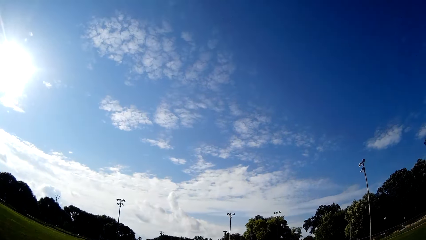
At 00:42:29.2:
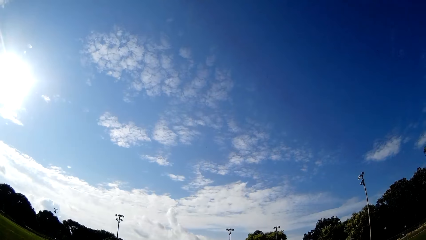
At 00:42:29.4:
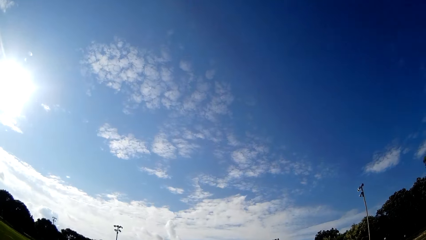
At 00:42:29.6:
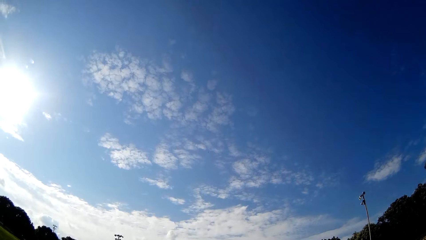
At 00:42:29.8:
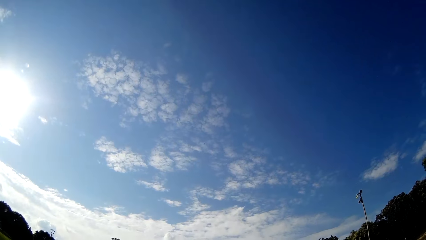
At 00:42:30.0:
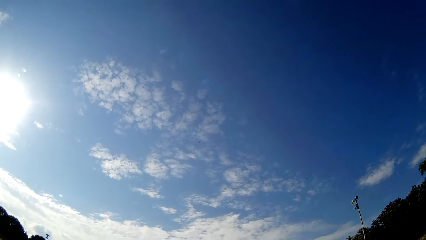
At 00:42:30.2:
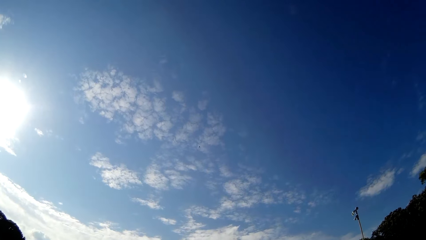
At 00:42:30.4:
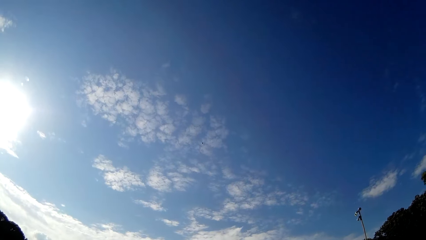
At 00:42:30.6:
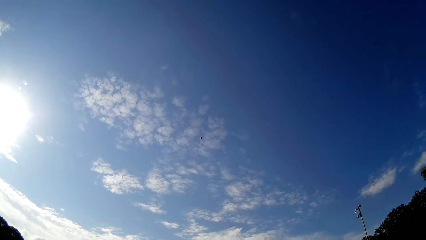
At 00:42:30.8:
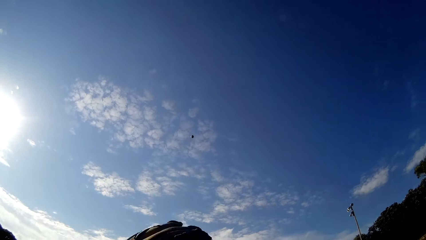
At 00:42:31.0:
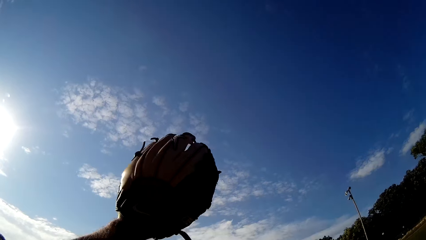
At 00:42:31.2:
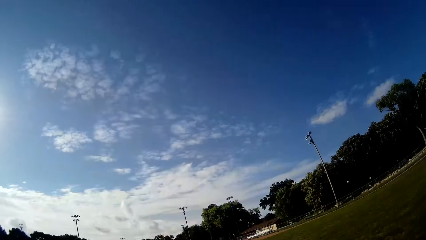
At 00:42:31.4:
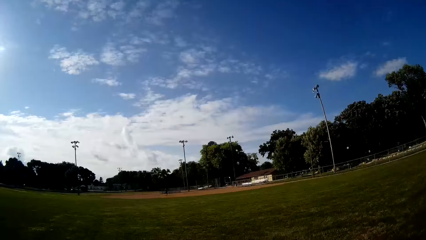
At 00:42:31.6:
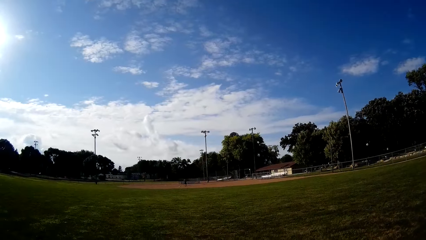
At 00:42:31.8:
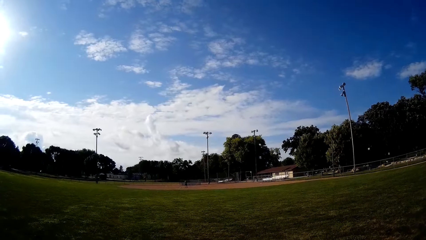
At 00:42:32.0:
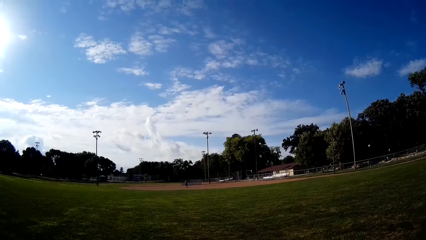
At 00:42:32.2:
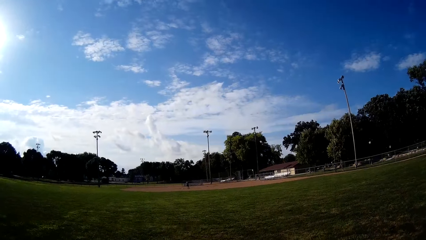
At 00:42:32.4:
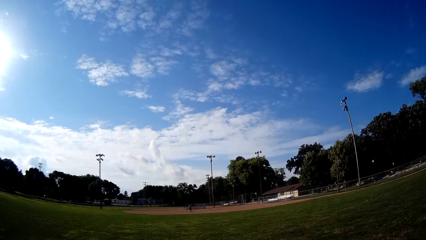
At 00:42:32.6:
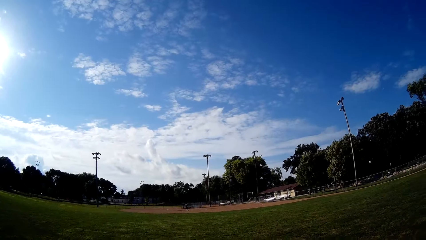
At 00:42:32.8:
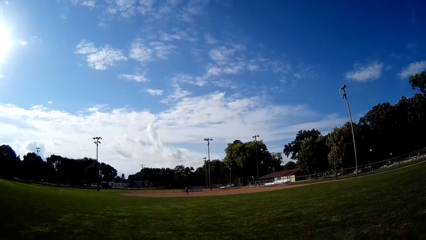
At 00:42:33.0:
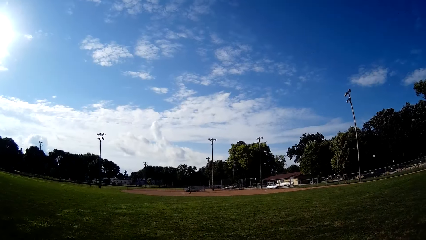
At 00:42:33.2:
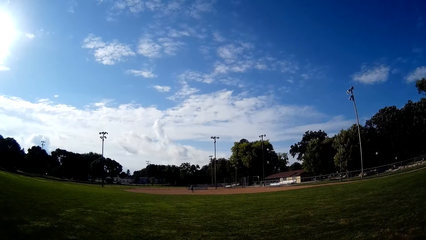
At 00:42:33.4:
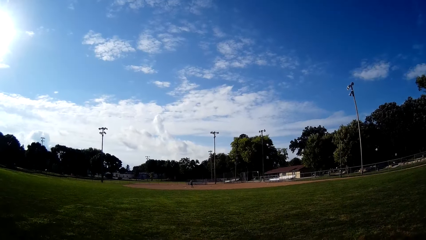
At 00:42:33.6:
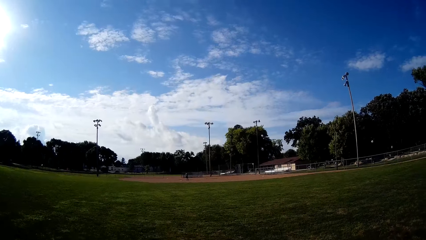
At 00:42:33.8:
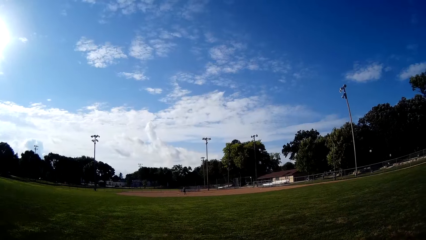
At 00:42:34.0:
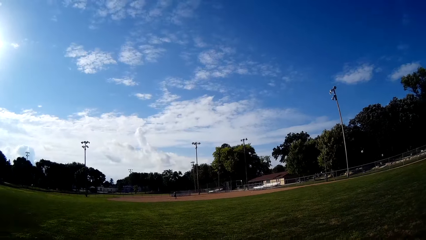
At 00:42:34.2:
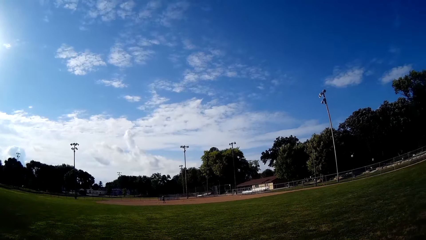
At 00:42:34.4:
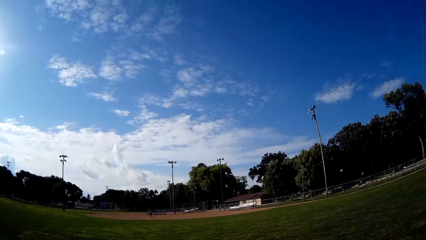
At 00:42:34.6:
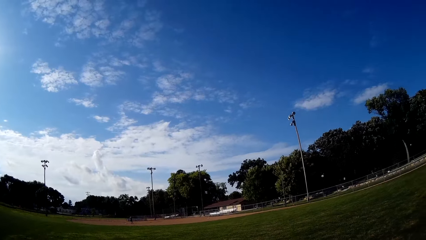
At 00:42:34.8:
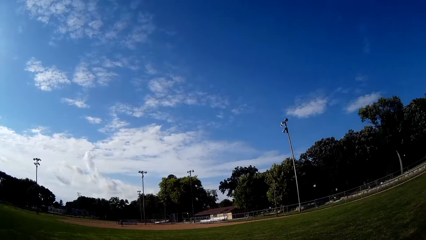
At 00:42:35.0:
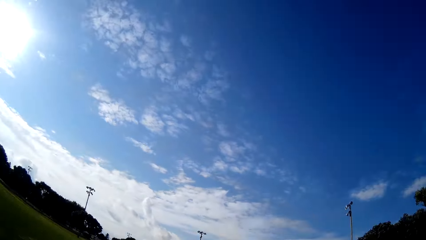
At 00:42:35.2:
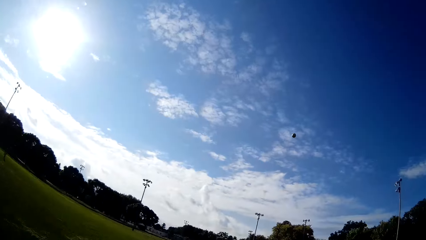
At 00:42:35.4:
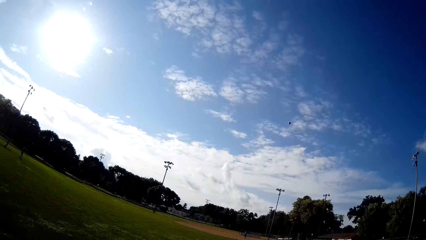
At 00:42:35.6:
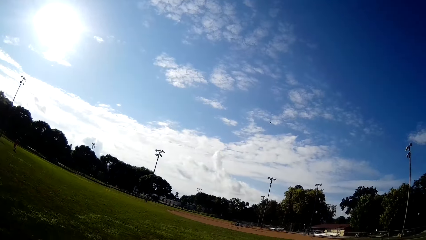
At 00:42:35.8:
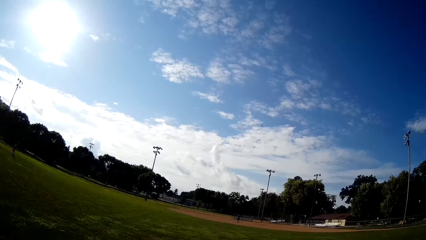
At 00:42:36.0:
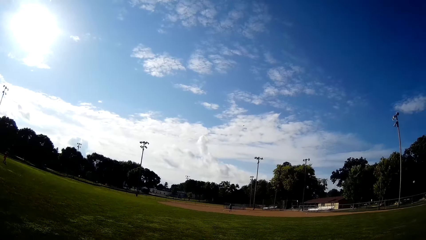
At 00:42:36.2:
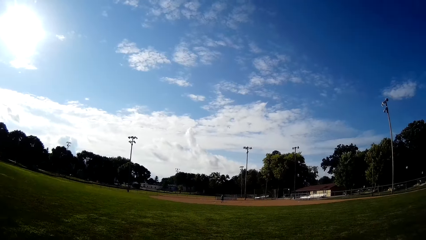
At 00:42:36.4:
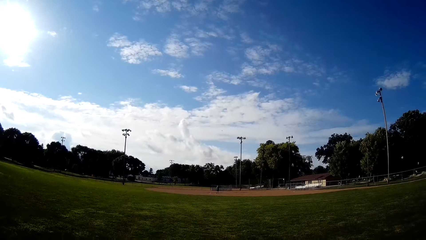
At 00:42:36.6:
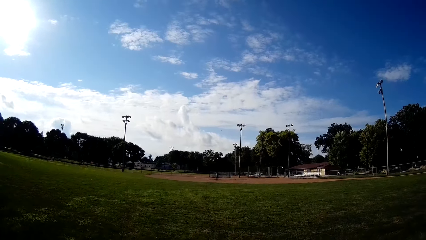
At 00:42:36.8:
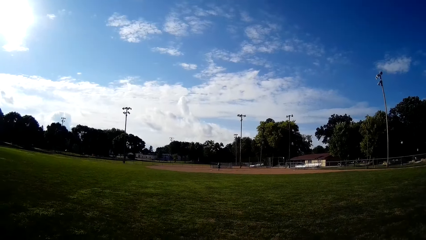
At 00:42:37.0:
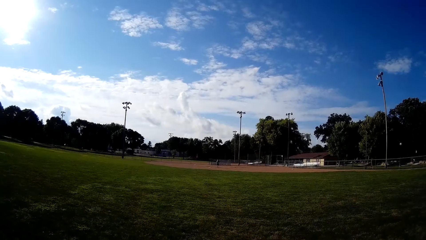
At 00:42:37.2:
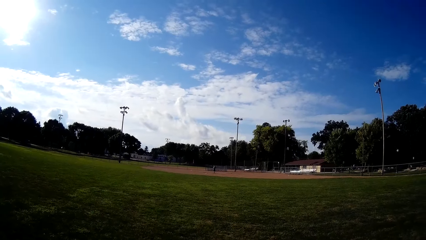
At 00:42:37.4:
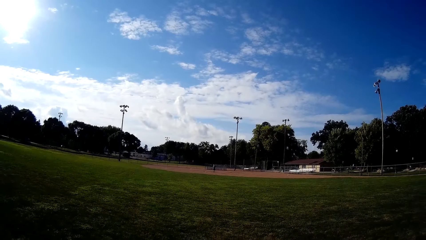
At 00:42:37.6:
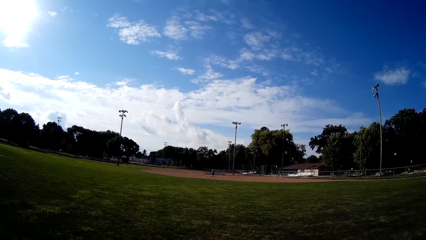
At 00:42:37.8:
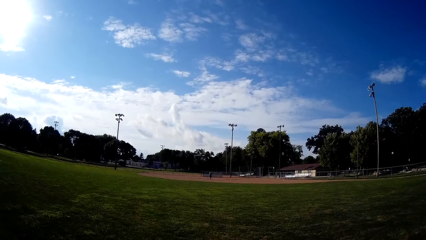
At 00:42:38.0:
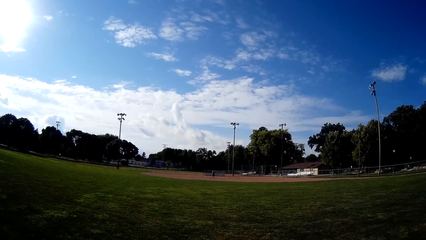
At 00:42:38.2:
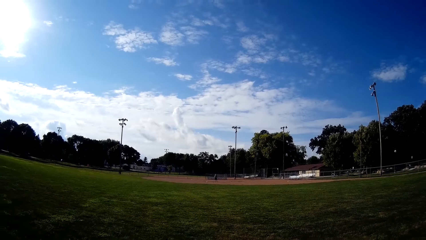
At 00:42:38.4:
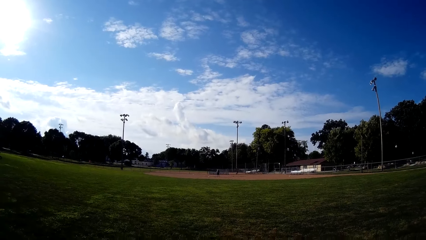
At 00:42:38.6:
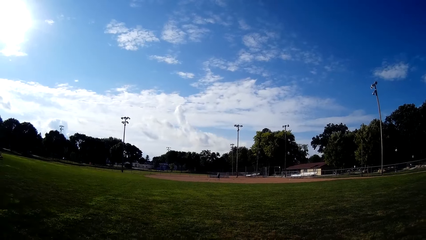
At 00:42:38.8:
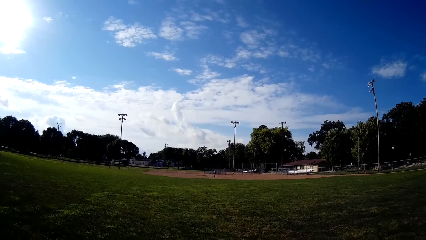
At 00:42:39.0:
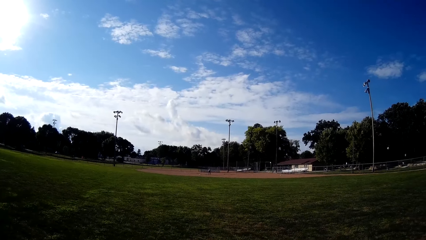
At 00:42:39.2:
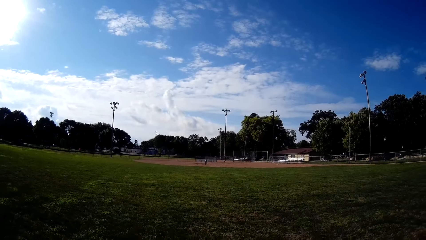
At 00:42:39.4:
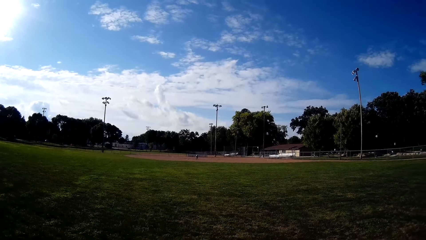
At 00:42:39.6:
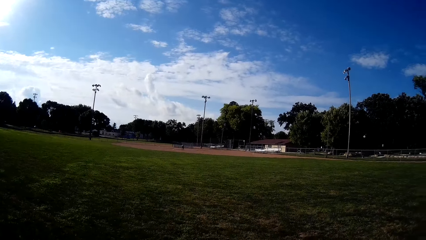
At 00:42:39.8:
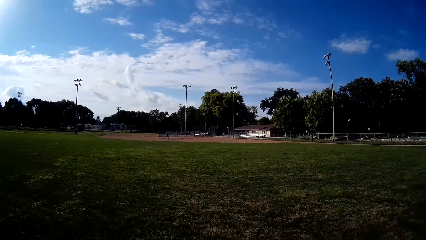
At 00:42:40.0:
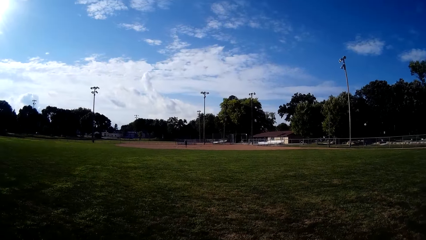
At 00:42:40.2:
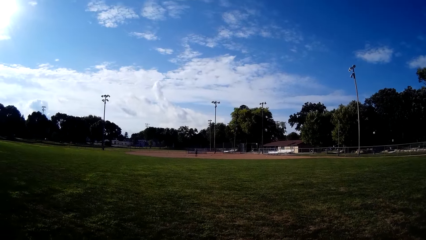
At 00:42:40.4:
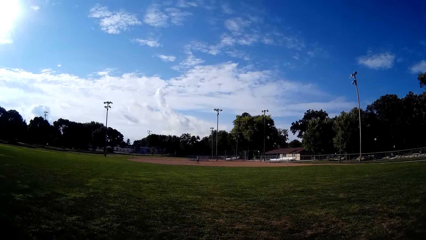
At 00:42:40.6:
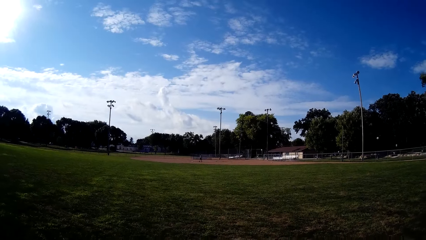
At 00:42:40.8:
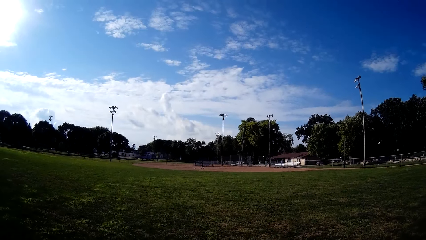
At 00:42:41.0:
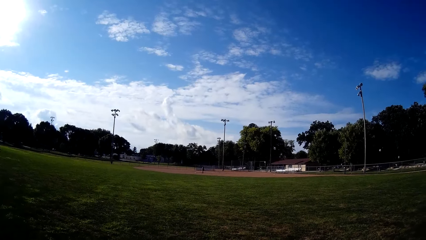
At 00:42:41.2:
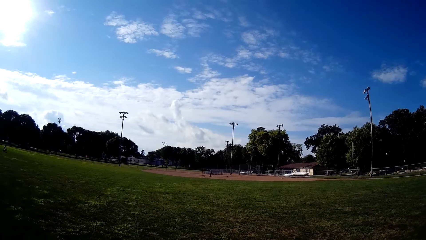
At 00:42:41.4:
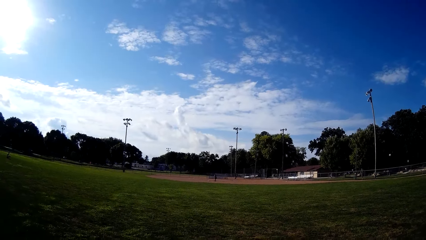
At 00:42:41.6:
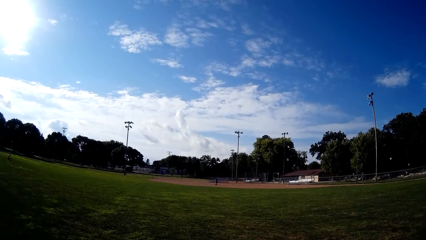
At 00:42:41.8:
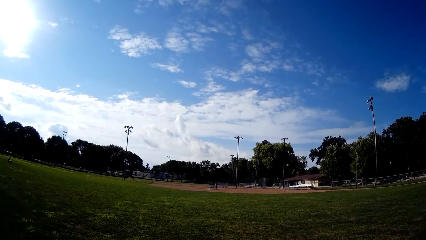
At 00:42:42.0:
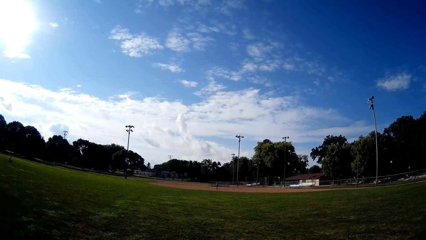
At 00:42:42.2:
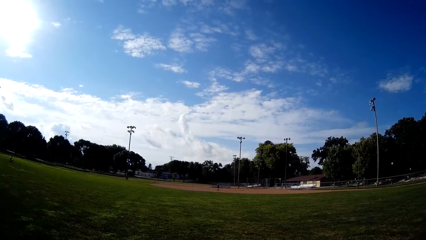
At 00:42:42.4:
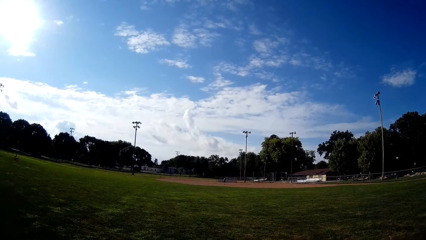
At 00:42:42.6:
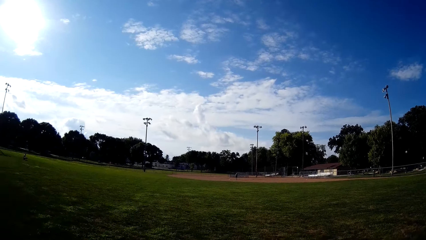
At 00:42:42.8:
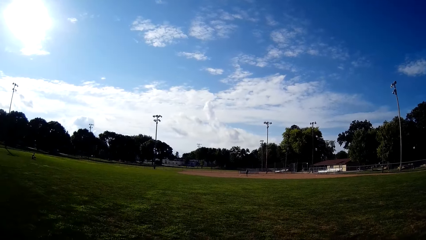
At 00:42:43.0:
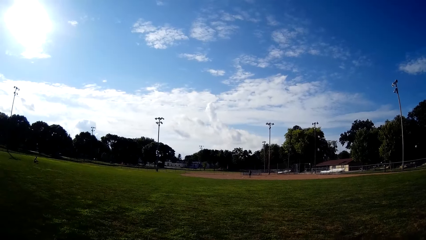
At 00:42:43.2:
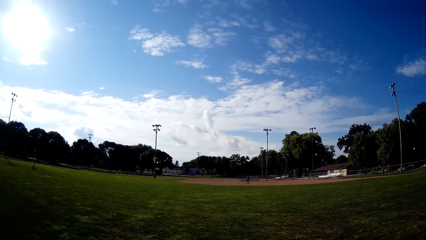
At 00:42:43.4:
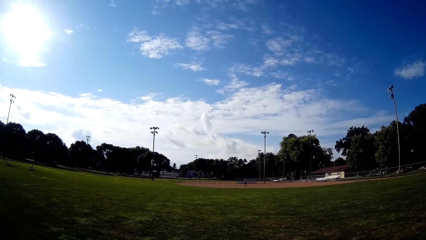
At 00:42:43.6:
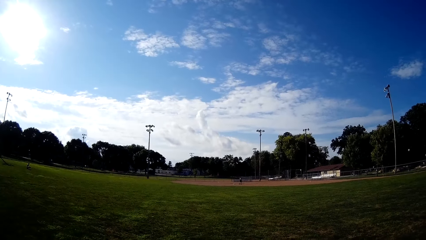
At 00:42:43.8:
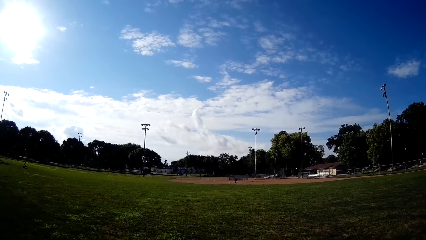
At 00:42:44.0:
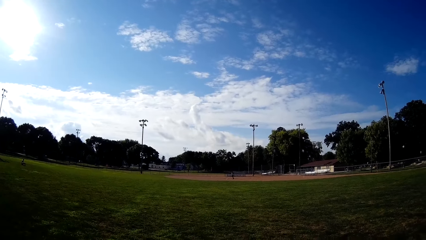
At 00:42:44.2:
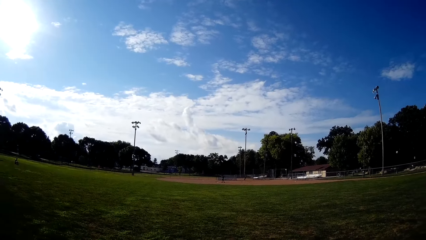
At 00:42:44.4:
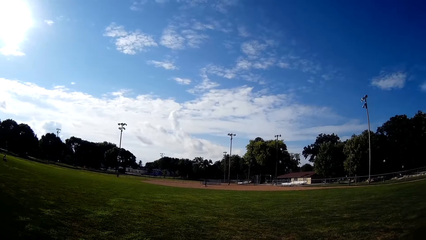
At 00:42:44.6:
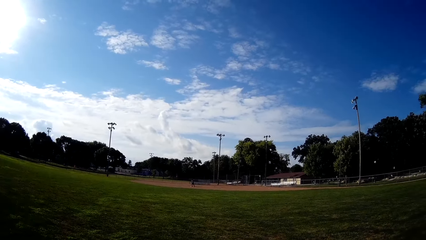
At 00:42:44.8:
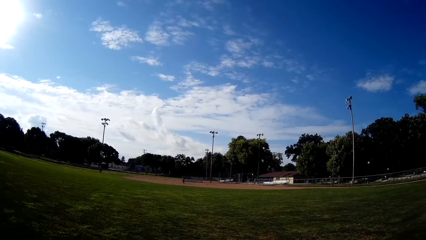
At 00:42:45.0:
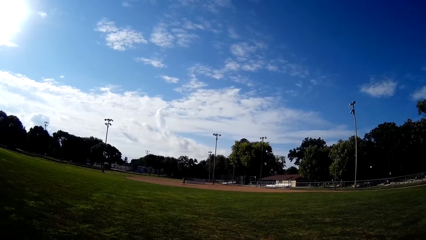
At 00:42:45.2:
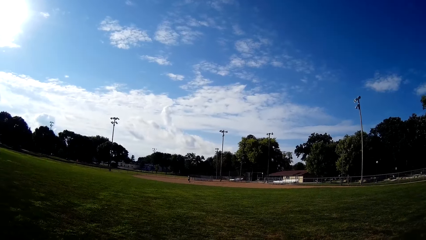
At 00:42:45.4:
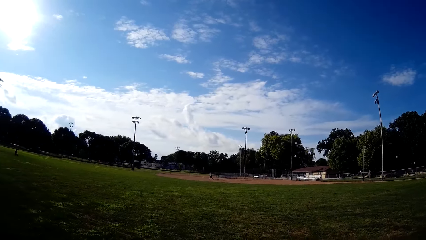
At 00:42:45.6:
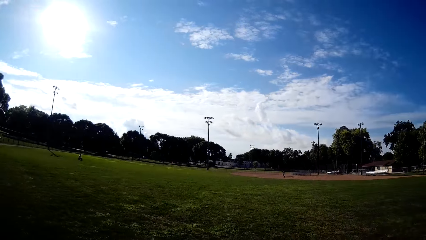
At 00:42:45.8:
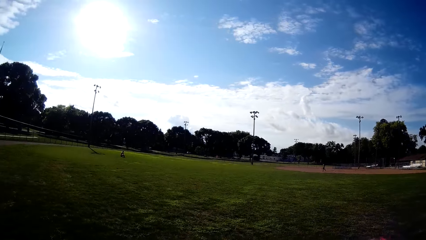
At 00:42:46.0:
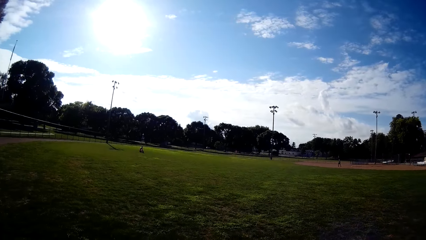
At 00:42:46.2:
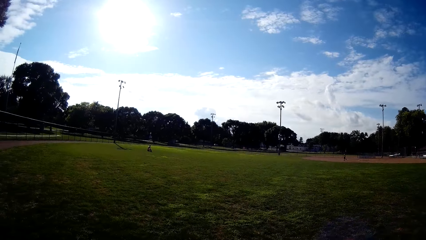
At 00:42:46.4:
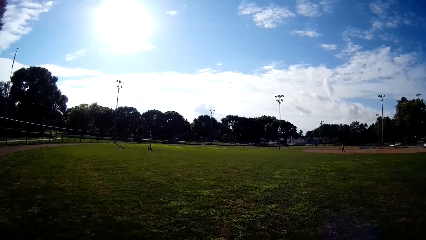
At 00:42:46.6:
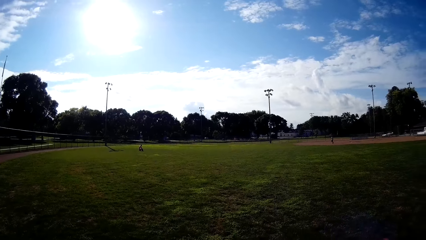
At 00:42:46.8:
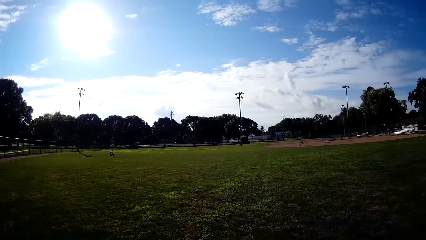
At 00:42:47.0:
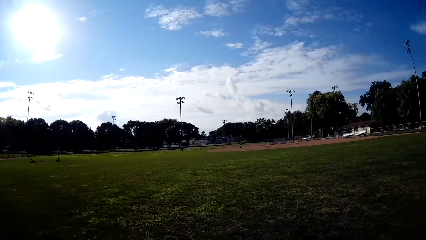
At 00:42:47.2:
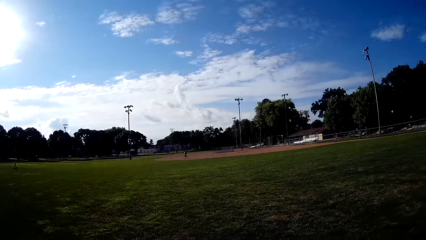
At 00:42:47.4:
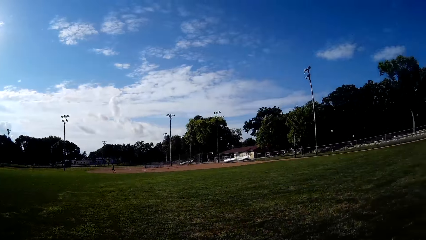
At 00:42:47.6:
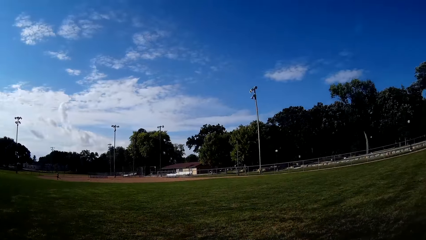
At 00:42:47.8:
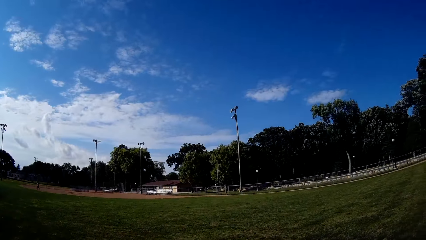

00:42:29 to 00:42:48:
The camera wearer catches the thrown baseball. They talk to a man. They throw the baseball to the man. The man sits on the field. The camera wearer looks around. Another man runs around.
